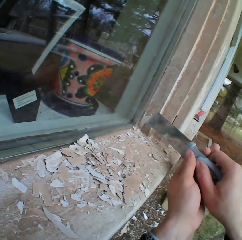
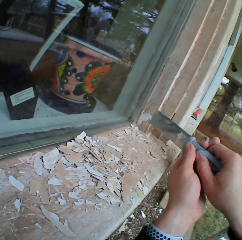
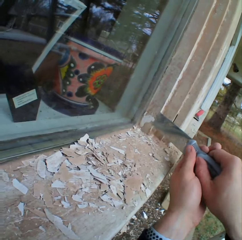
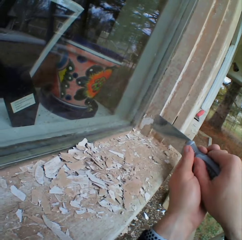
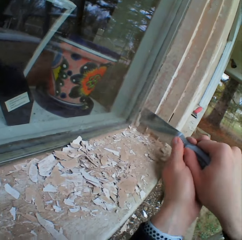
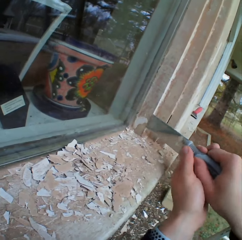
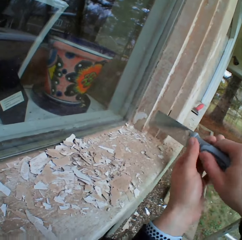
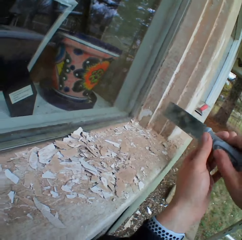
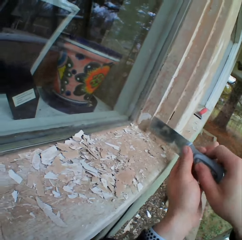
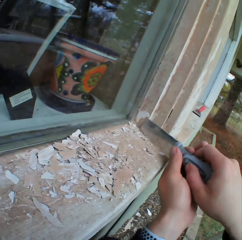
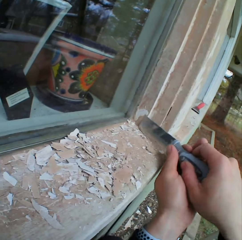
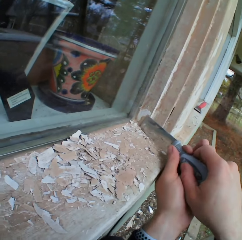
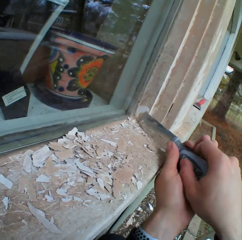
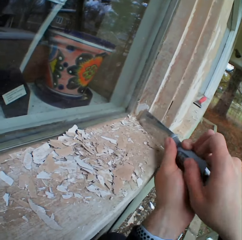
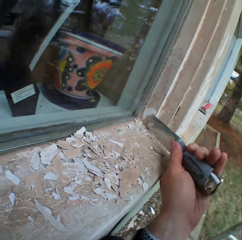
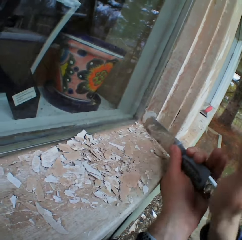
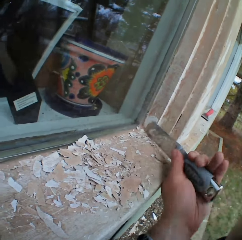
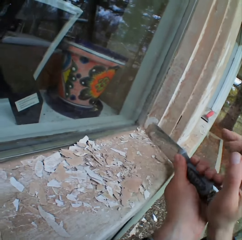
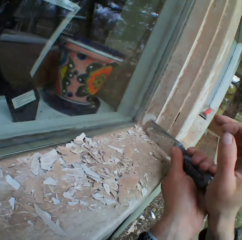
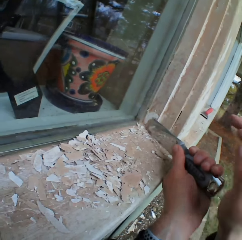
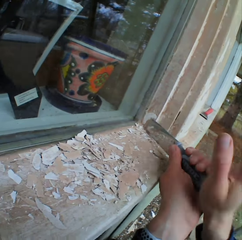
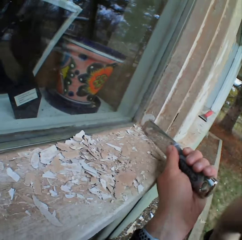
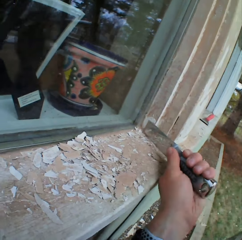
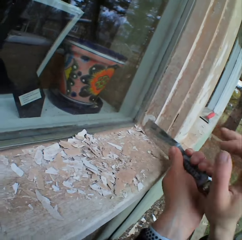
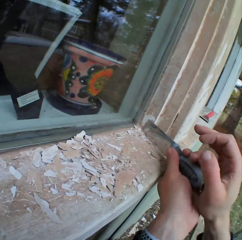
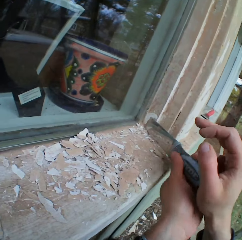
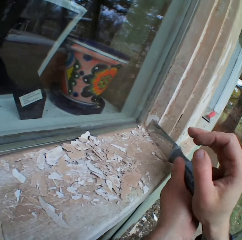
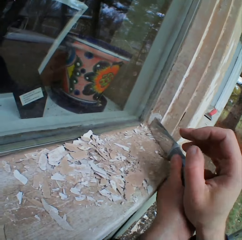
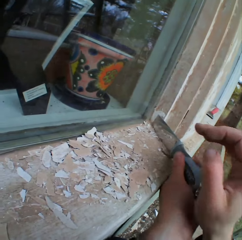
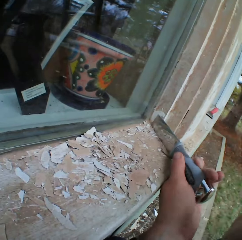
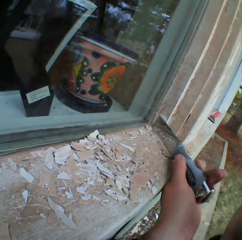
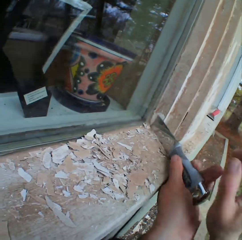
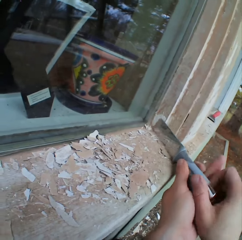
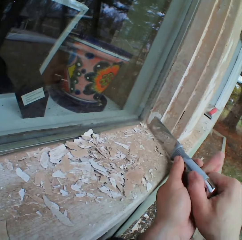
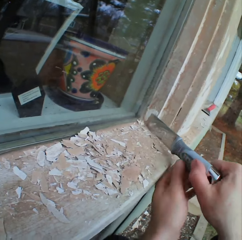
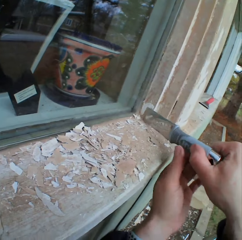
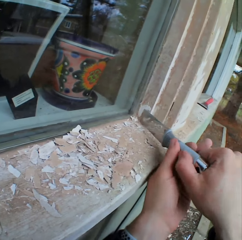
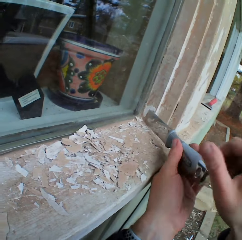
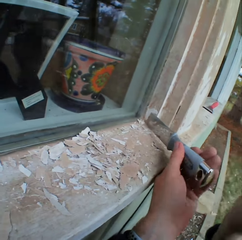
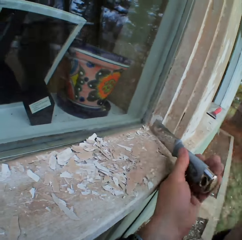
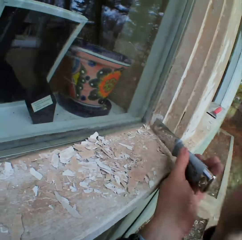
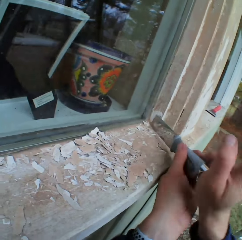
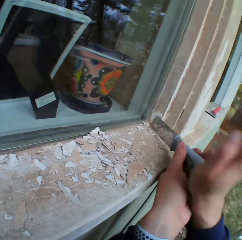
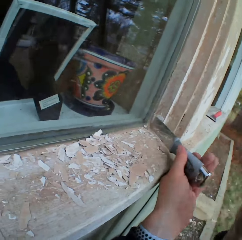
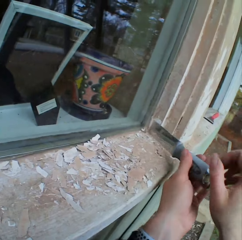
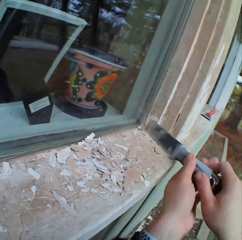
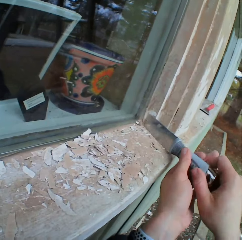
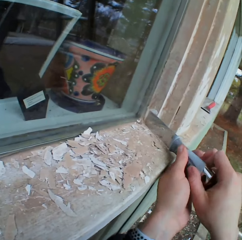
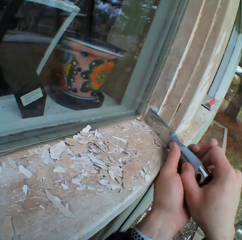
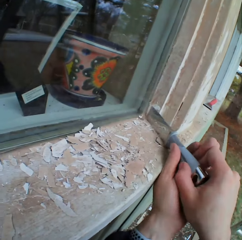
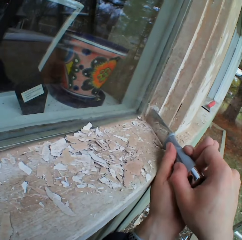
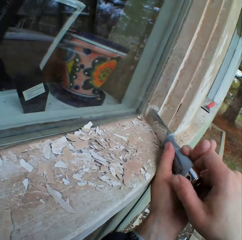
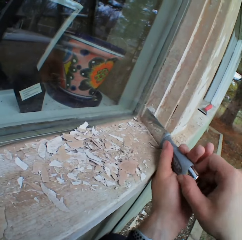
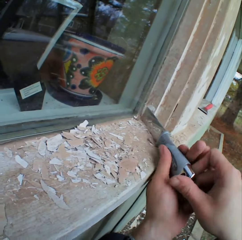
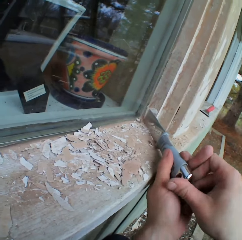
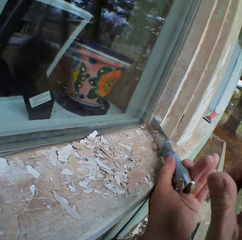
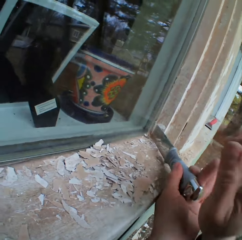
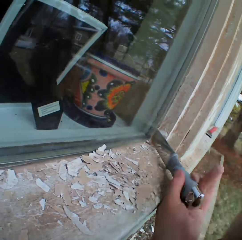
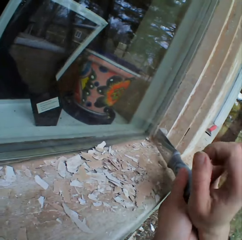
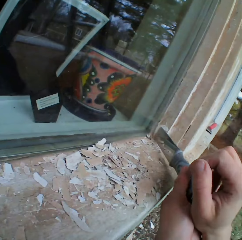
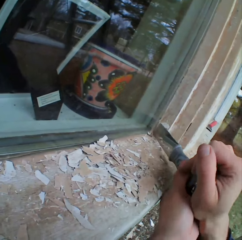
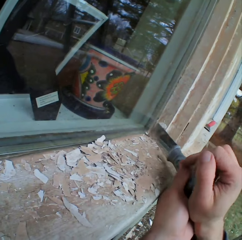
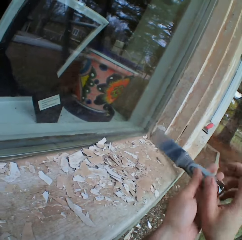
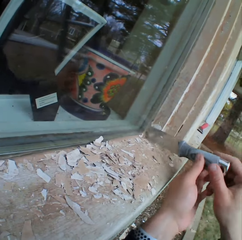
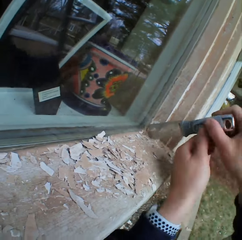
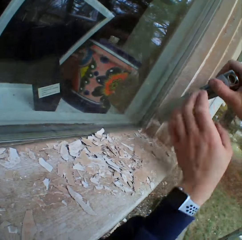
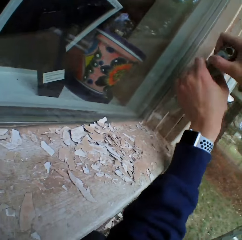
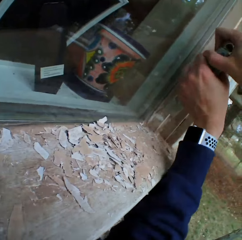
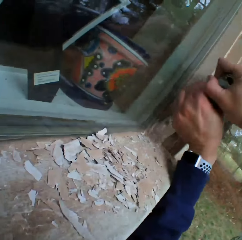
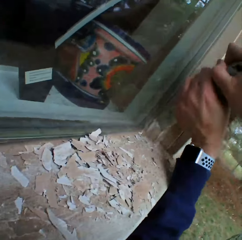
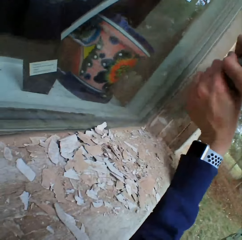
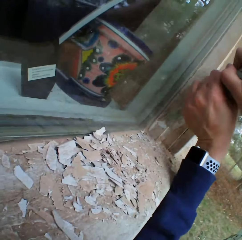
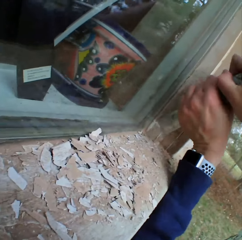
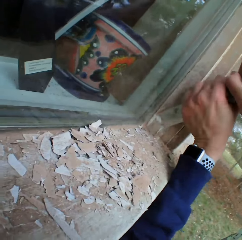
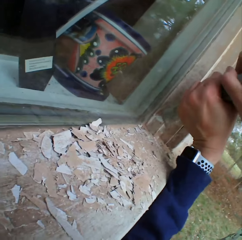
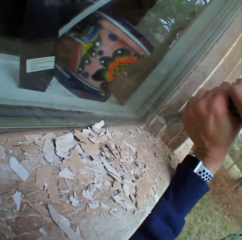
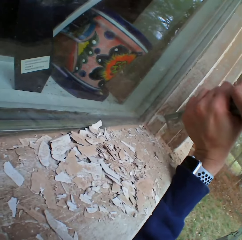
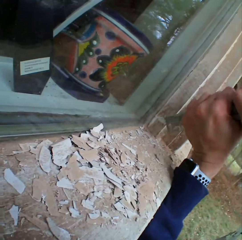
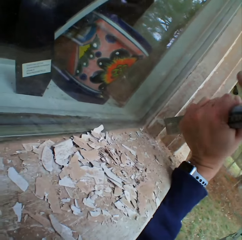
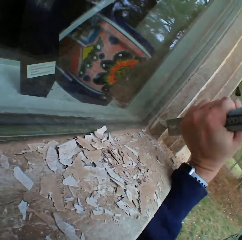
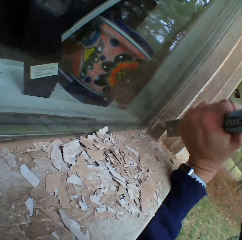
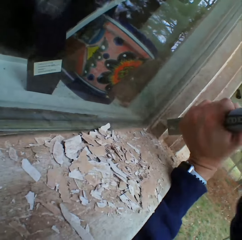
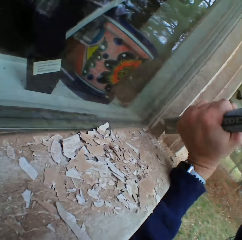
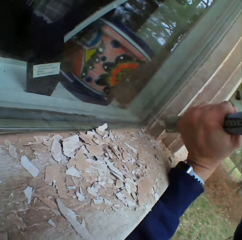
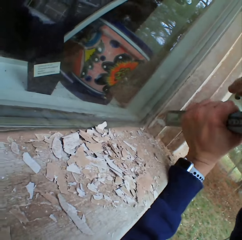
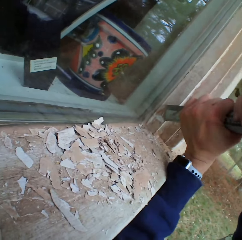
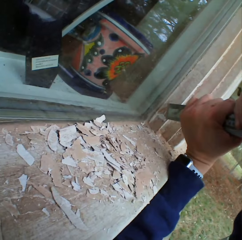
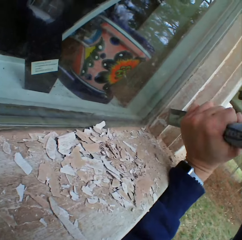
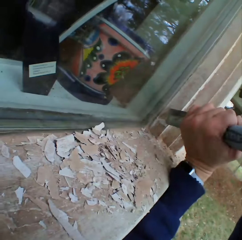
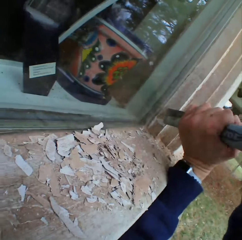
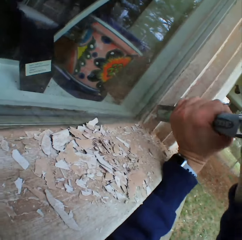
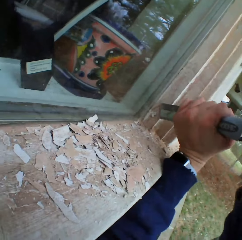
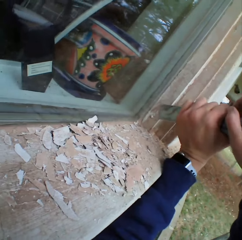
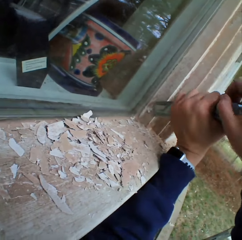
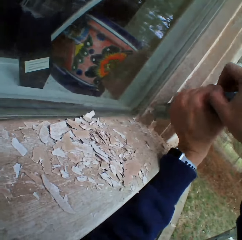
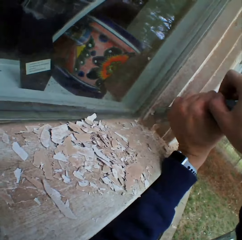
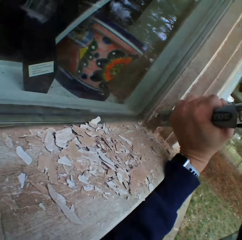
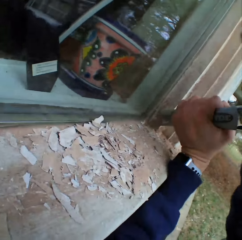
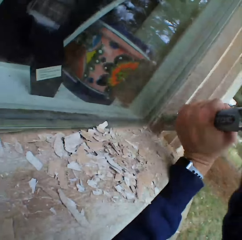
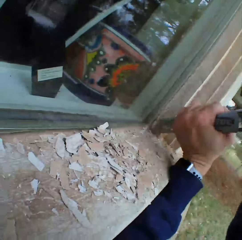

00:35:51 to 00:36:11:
The camera wearer taps on the scraper. He holds the metal scraper with both hands. He removes the dried paint with the metal scraper. He hits the metal scraper with his right hand.

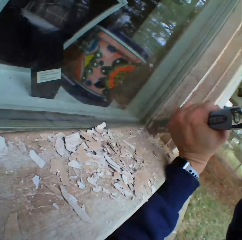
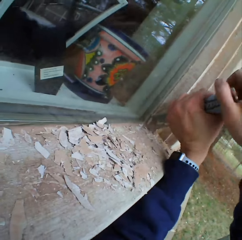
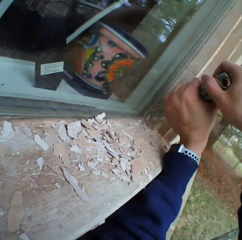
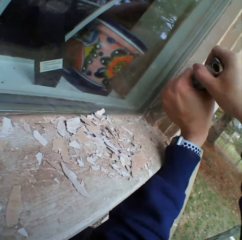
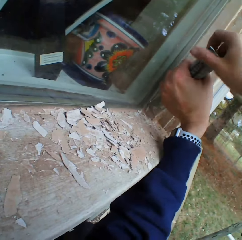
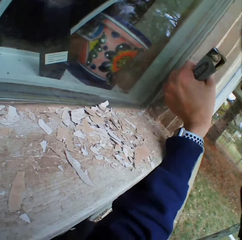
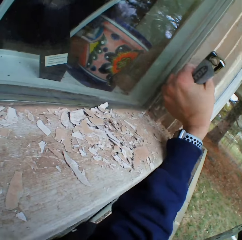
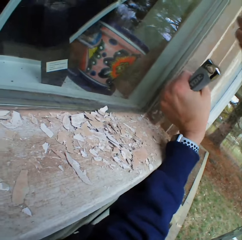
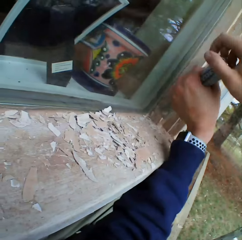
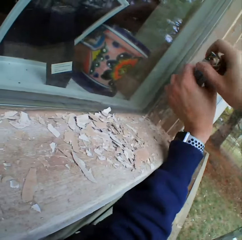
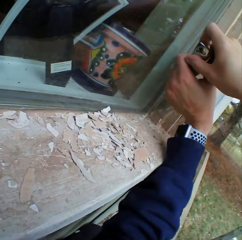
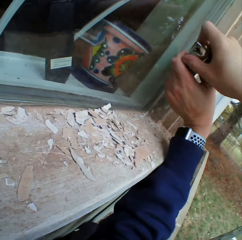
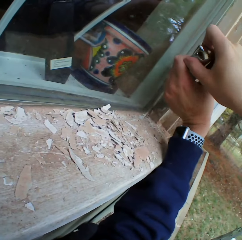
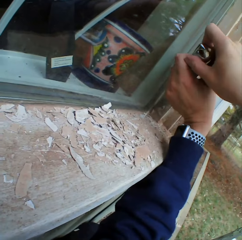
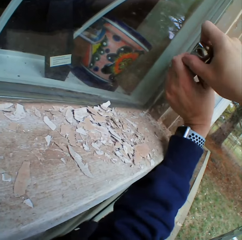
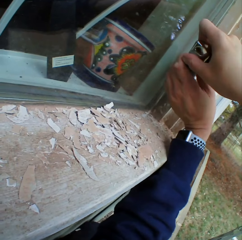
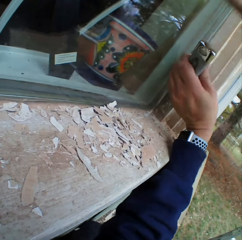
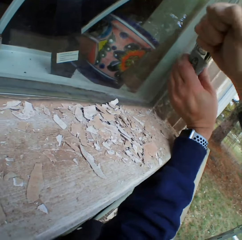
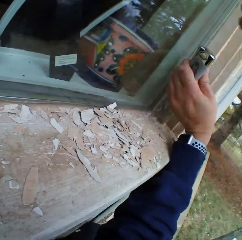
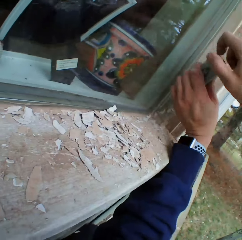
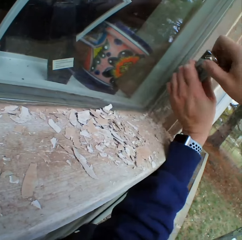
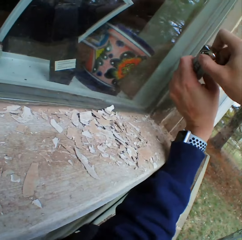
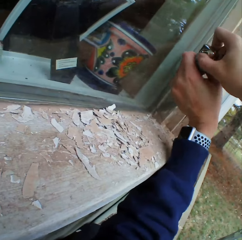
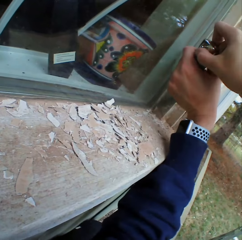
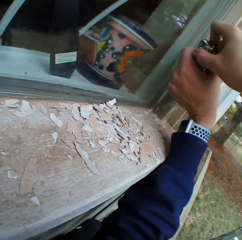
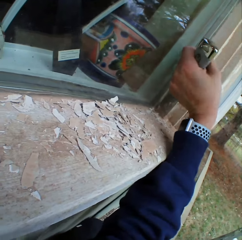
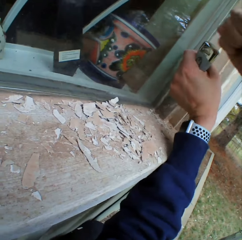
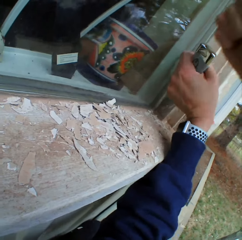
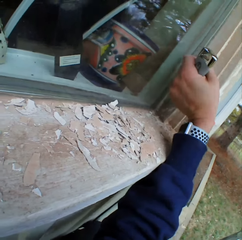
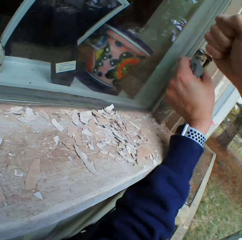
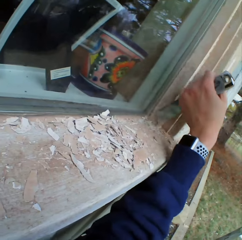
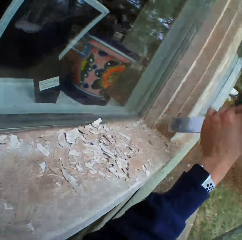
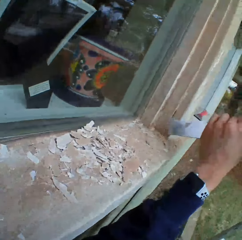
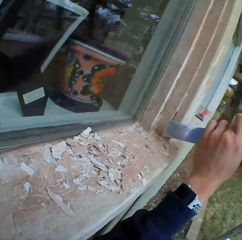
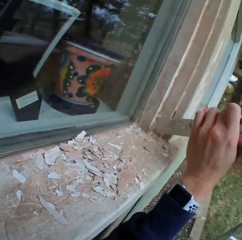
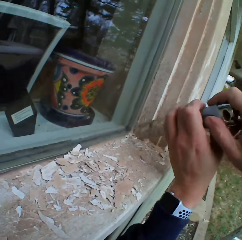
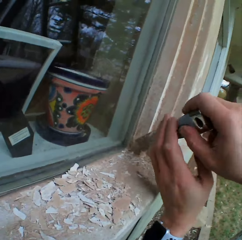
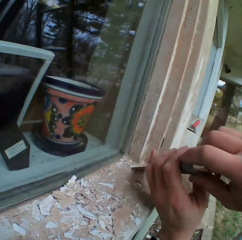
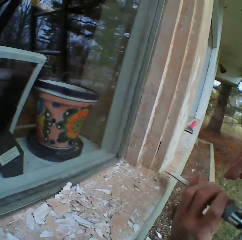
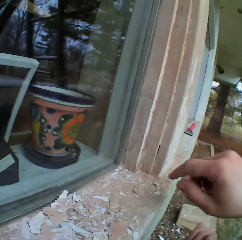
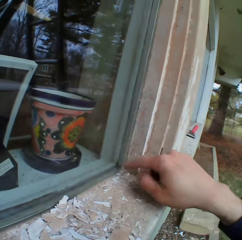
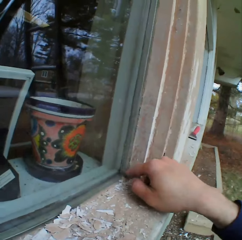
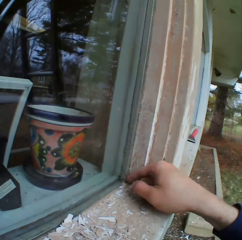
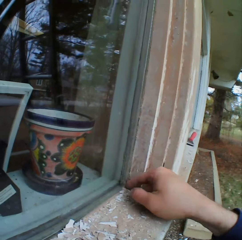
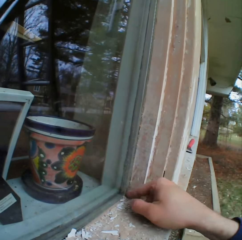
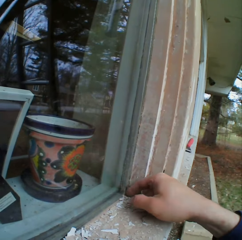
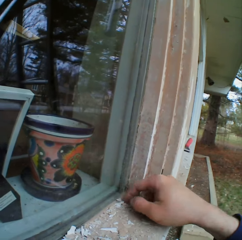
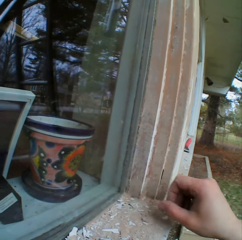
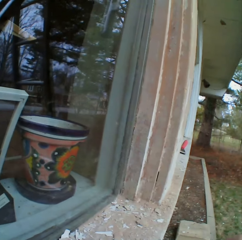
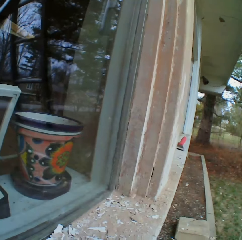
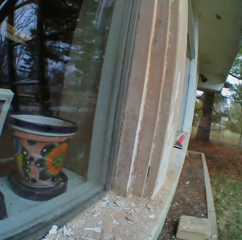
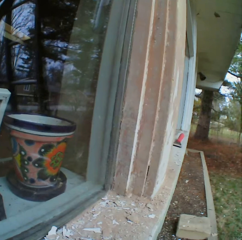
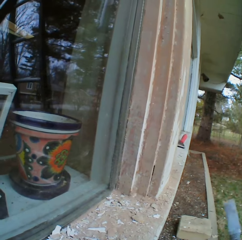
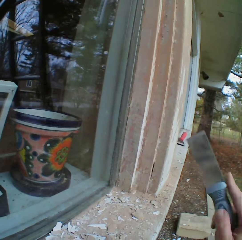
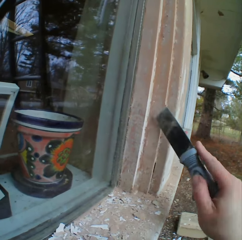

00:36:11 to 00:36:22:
The camera wearer touches the surface. He removes the dried paint with his finger. He looks at the surface.
